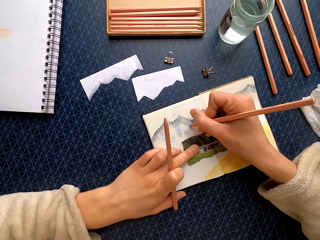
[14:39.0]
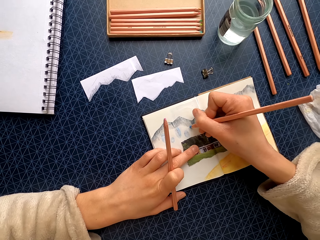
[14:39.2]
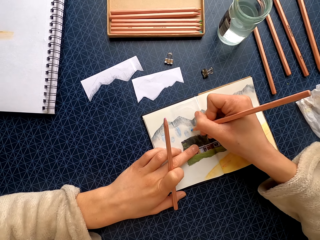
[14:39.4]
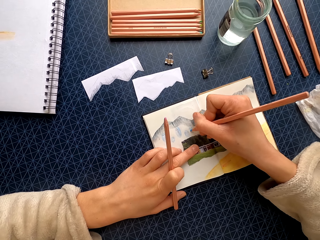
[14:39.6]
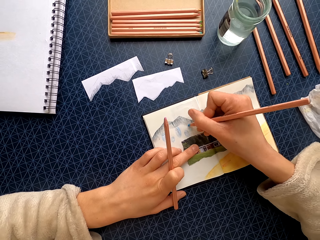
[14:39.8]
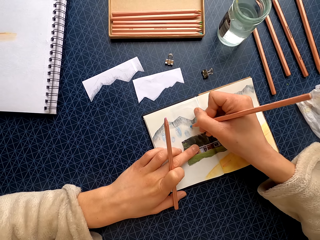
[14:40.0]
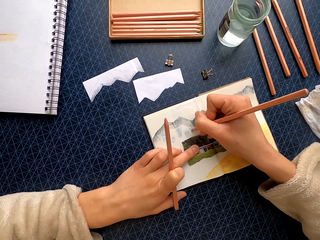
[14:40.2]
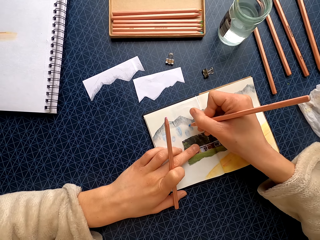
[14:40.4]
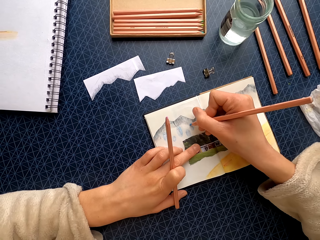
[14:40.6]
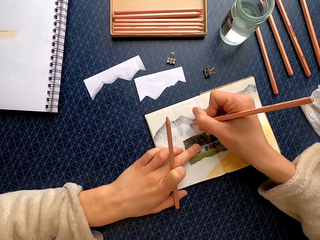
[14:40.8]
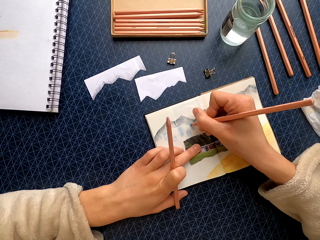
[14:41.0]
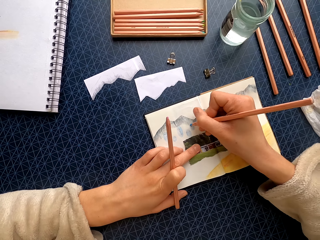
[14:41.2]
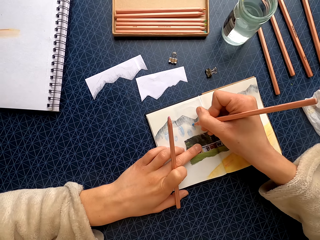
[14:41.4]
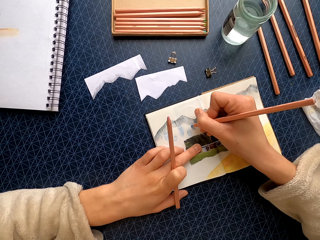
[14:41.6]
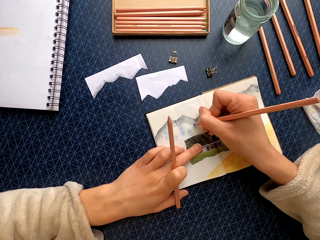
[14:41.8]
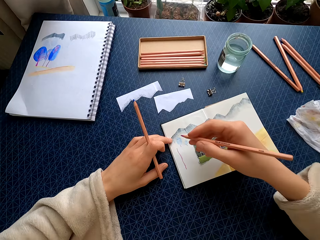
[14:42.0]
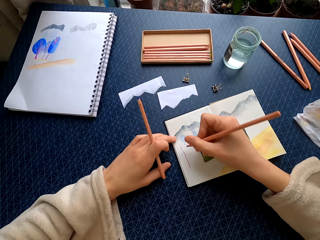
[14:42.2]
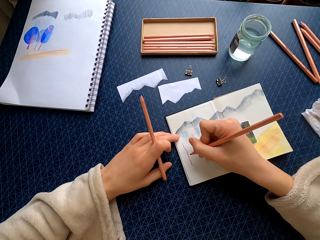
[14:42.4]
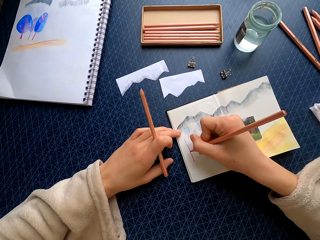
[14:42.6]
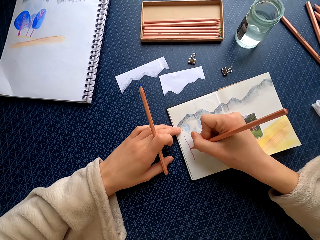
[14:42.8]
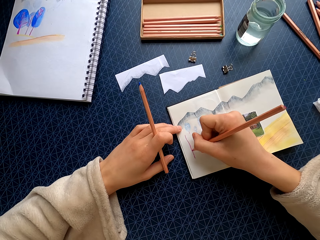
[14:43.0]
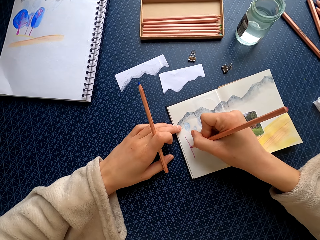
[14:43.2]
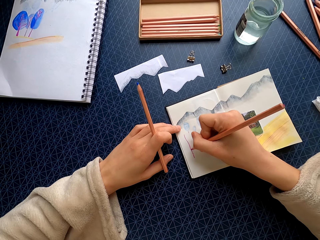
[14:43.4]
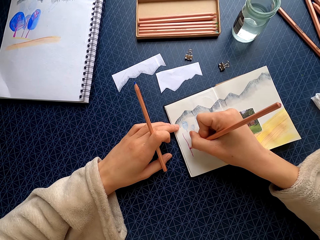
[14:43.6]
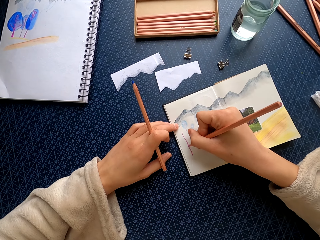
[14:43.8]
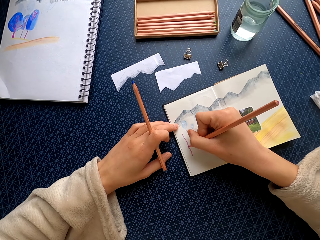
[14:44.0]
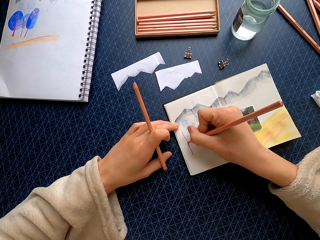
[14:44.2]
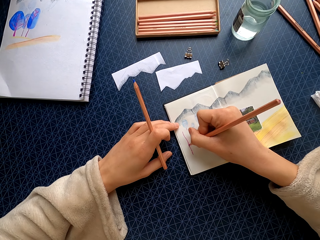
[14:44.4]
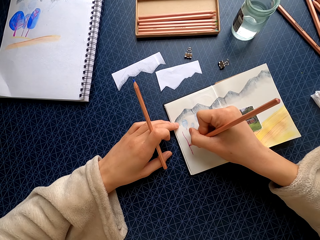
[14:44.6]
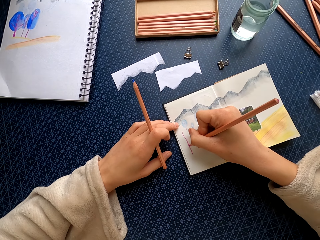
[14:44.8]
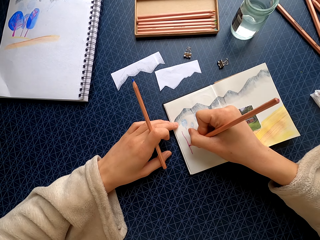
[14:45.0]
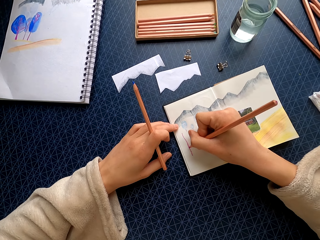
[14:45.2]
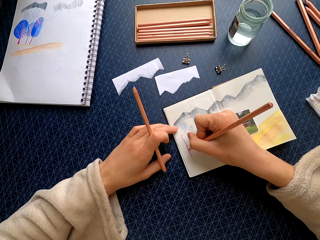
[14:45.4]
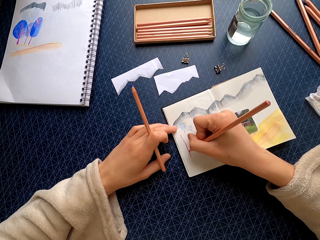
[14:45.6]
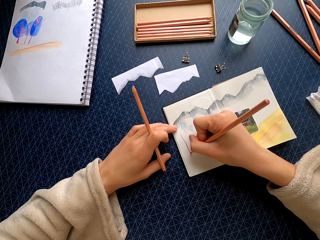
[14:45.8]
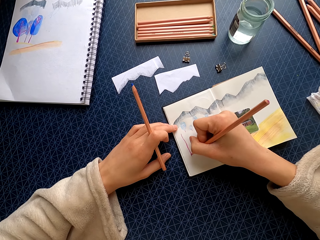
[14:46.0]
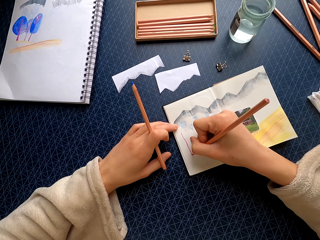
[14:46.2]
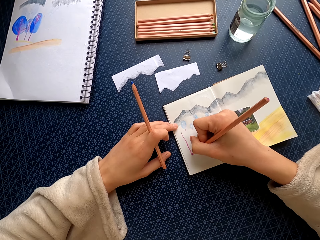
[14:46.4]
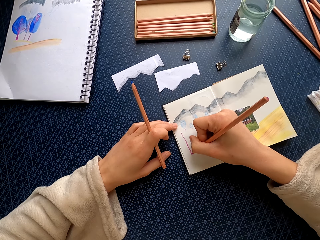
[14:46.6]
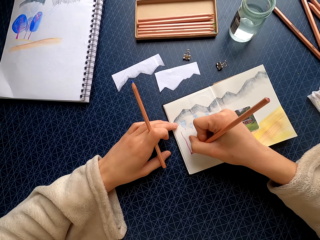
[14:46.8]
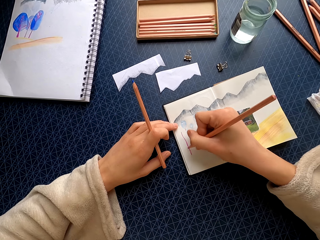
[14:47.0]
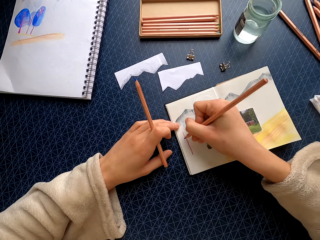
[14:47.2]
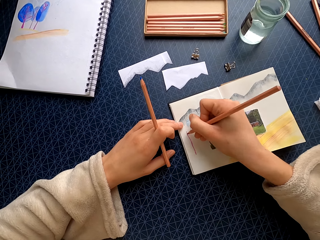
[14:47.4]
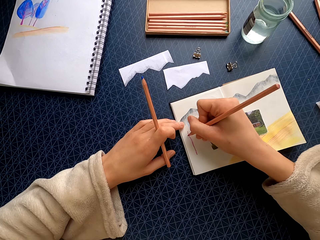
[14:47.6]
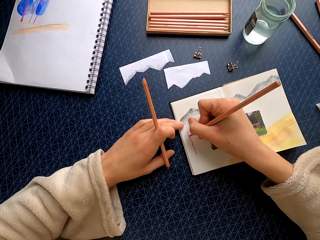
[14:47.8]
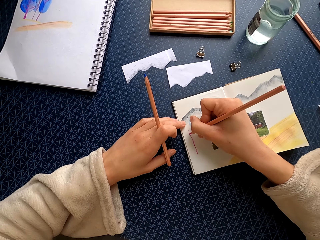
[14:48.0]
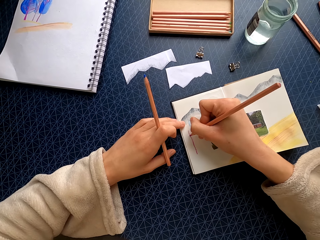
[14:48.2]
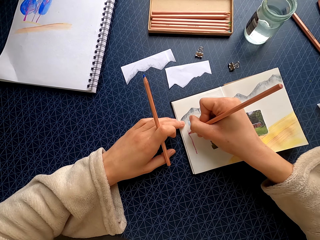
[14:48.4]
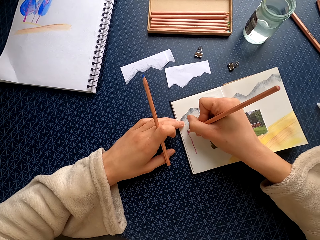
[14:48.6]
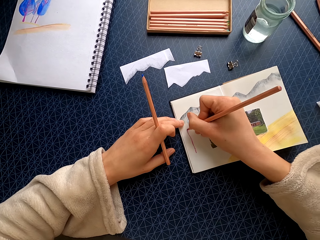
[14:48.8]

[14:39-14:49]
The camera wearer draws on the drawing.

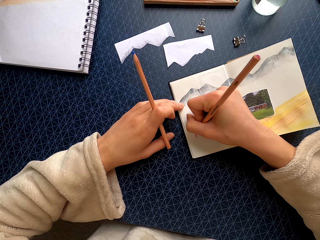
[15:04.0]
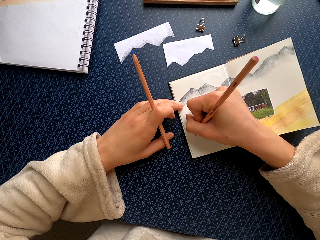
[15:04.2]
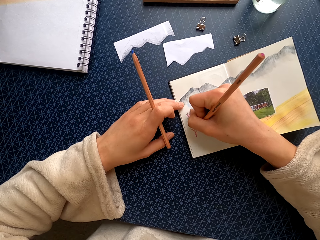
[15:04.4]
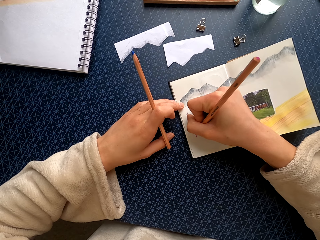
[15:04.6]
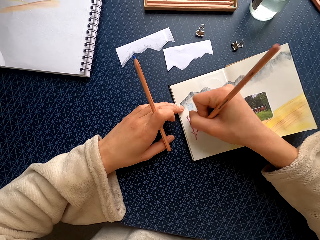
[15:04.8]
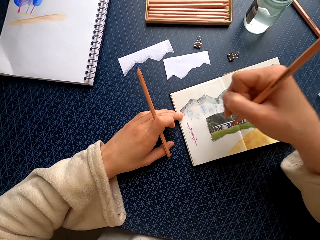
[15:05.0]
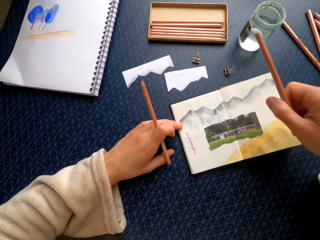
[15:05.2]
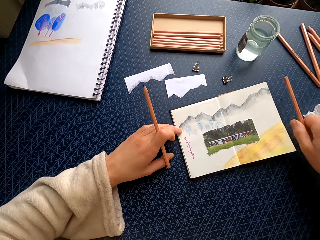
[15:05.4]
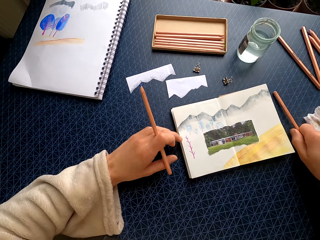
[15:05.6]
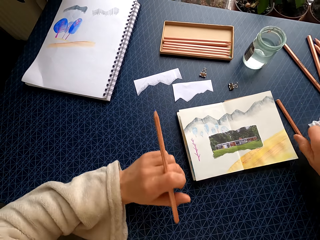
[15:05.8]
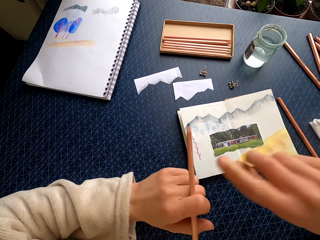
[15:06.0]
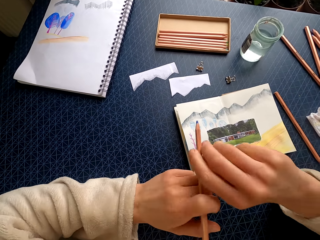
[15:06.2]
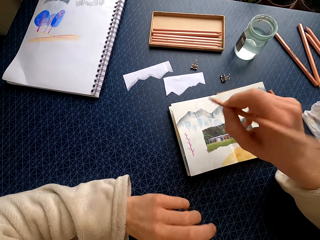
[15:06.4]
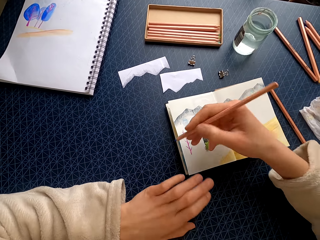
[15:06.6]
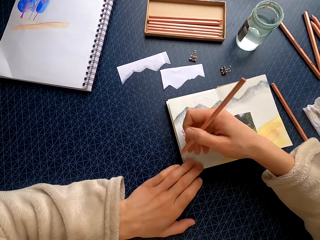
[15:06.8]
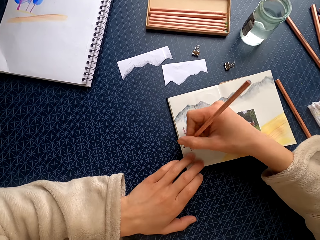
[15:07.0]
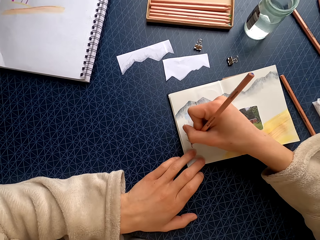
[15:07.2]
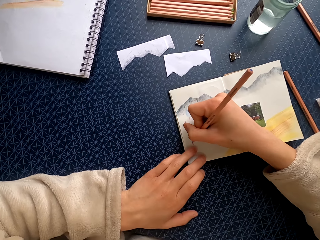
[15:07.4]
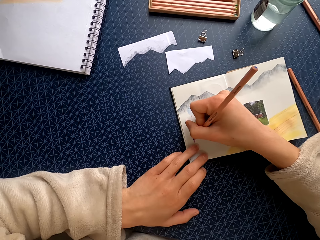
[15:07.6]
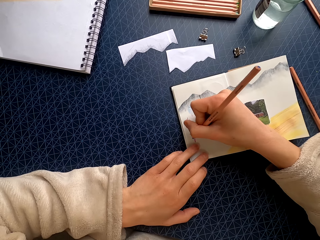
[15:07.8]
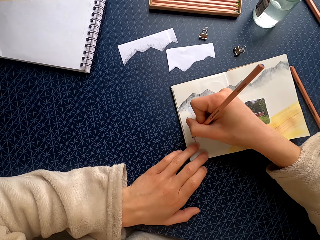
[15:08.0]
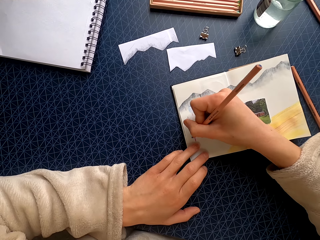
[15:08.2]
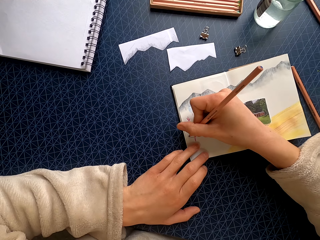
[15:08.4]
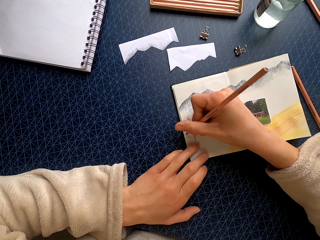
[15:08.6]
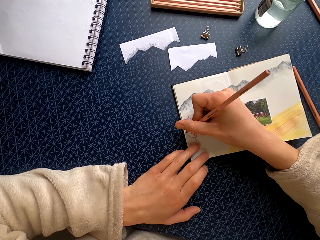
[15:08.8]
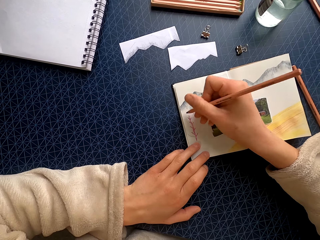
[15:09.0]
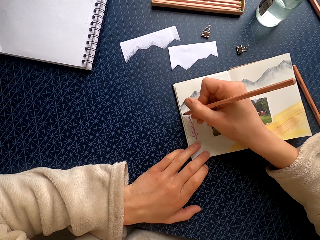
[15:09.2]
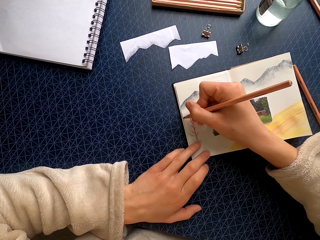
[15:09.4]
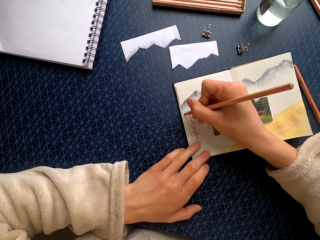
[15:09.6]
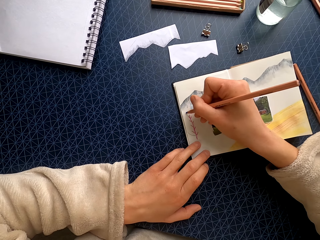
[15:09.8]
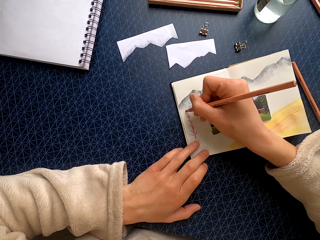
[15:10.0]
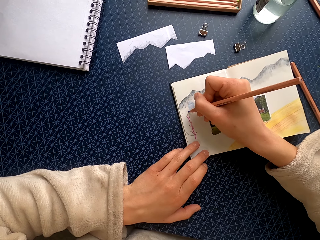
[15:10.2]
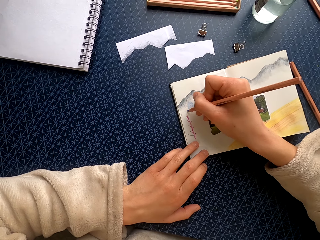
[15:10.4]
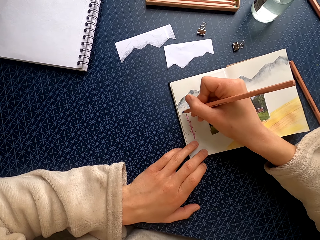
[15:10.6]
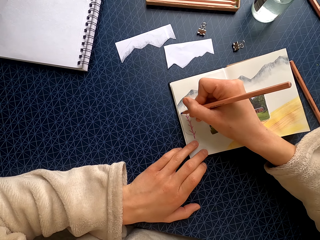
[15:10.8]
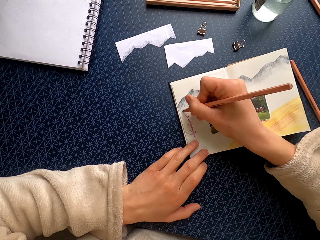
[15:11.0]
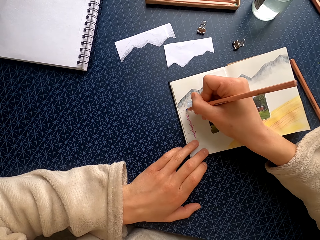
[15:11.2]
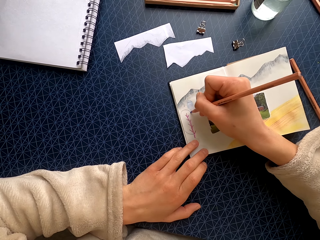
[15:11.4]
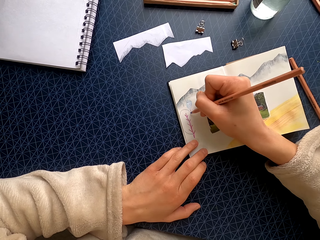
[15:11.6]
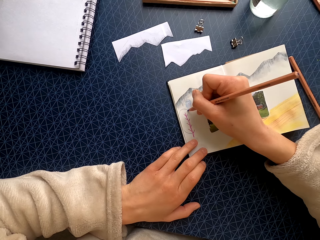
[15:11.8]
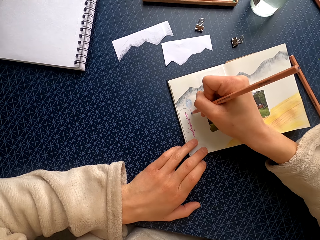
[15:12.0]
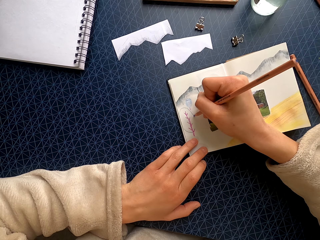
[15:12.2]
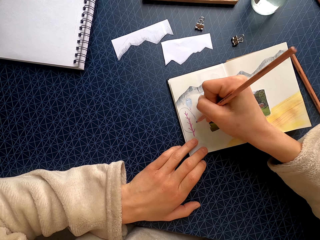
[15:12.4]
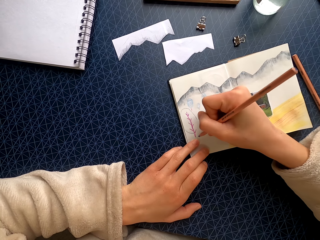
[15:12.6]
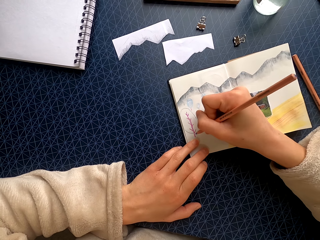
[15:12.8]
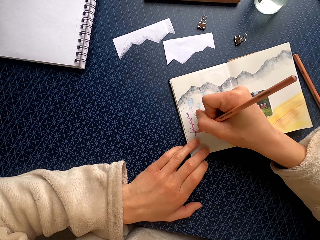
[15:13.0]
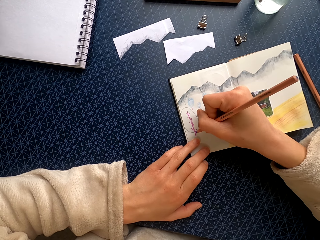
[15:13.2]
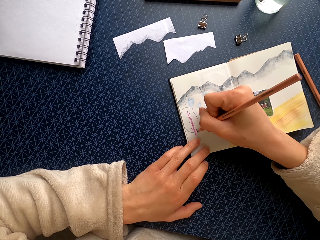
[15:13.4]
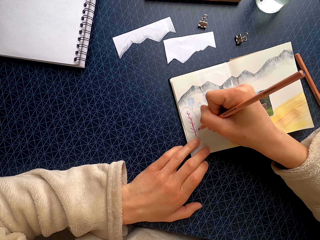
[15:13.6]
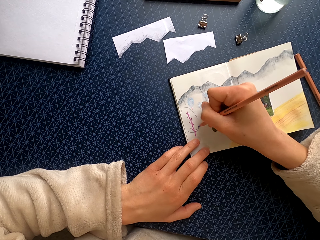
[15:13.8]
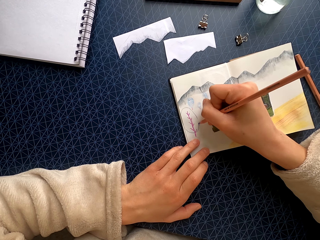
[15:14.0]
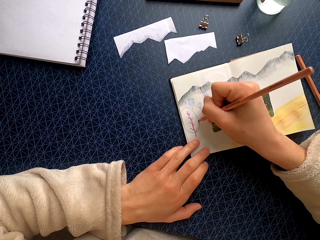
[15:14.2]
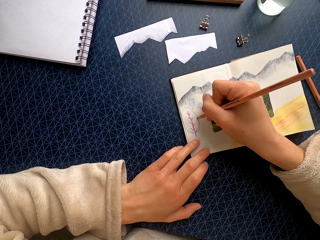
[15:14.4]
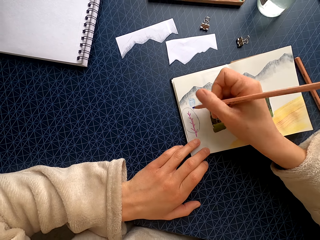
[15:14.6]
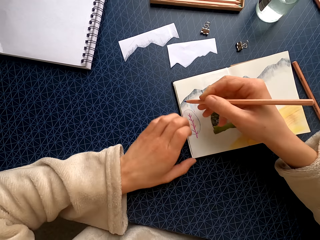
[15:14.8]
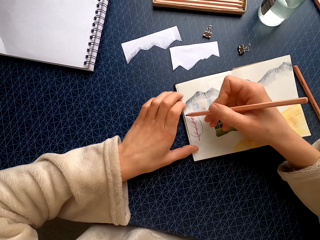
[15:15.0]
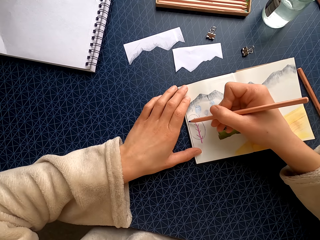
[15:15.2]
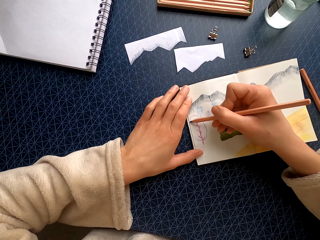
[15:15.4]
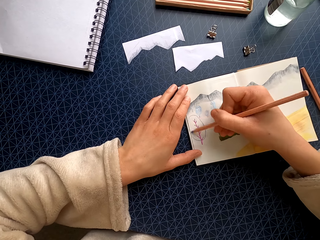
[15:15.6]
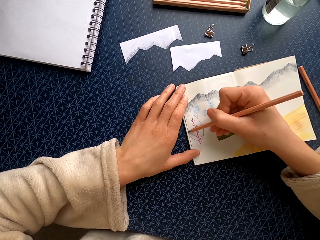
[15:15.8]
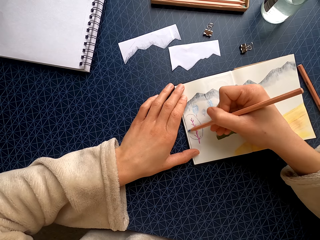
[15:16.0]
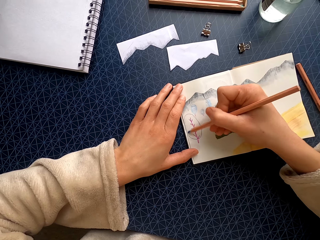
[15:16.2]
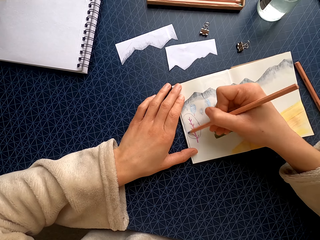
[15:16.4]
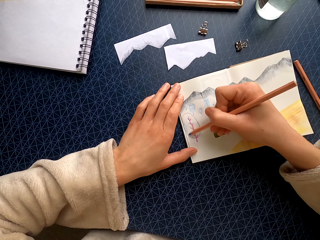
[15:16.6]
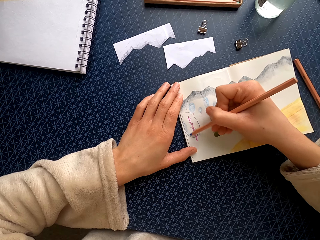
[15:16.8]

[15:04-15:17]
The camera wearer puts the color pencil on the table. They take the color pencil. They hold the drawing. They draw on the drawing. They reposition their hand on the drawing.
